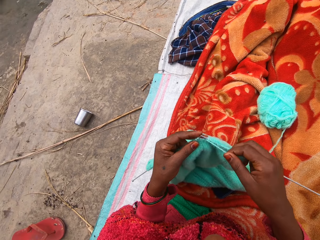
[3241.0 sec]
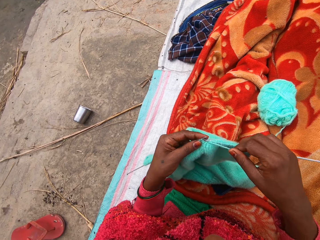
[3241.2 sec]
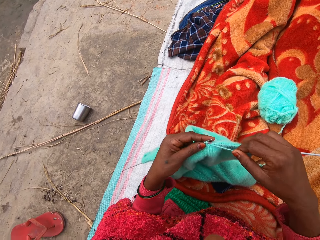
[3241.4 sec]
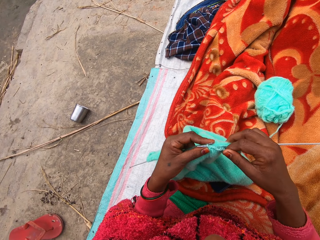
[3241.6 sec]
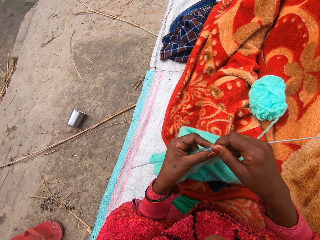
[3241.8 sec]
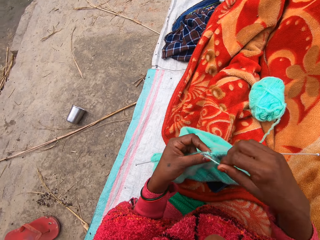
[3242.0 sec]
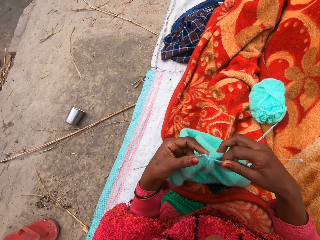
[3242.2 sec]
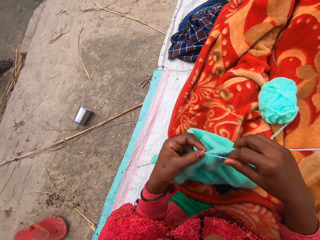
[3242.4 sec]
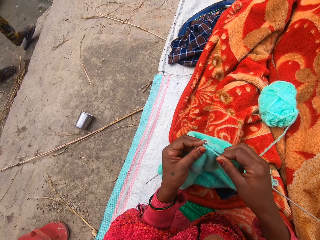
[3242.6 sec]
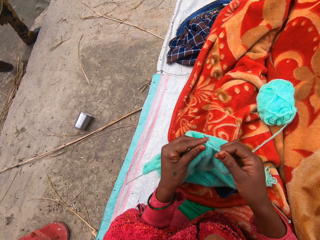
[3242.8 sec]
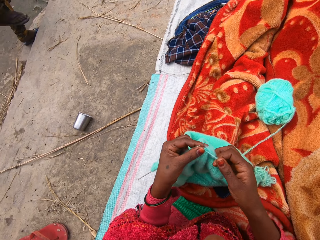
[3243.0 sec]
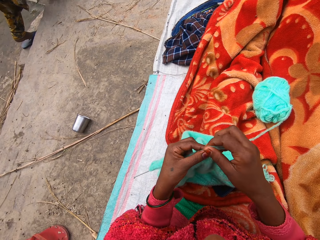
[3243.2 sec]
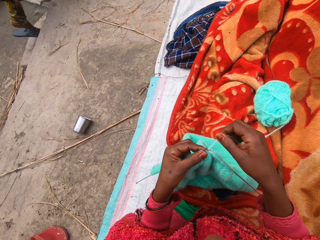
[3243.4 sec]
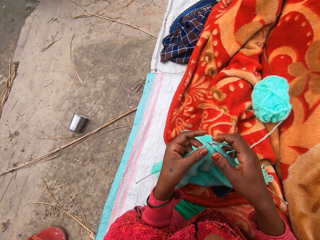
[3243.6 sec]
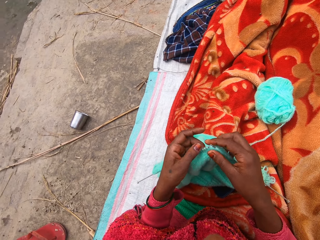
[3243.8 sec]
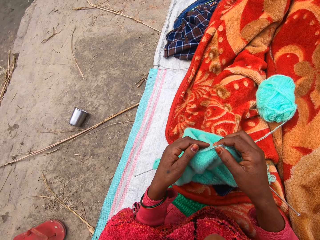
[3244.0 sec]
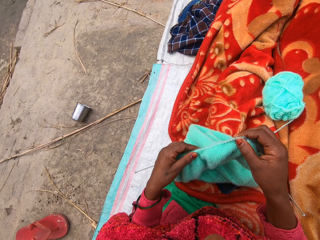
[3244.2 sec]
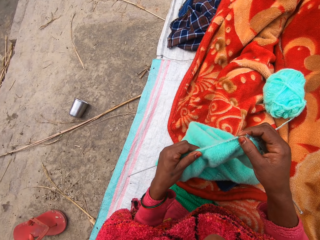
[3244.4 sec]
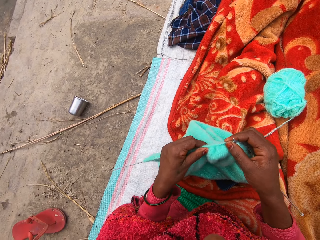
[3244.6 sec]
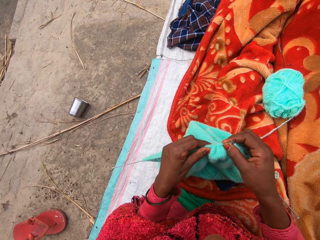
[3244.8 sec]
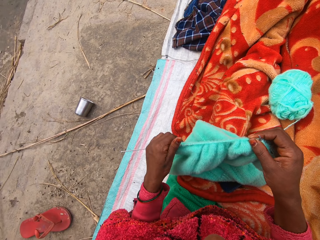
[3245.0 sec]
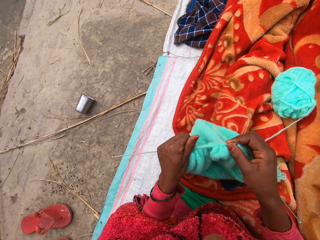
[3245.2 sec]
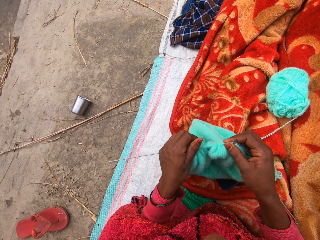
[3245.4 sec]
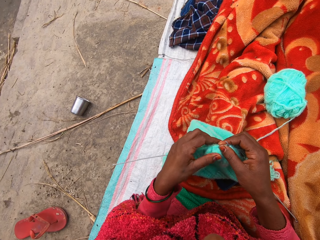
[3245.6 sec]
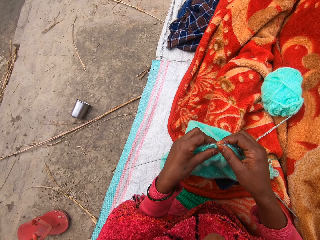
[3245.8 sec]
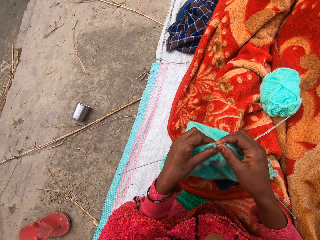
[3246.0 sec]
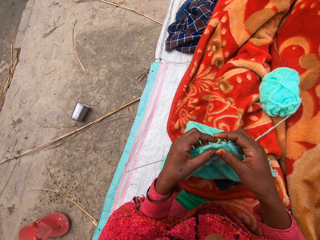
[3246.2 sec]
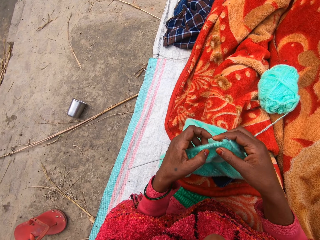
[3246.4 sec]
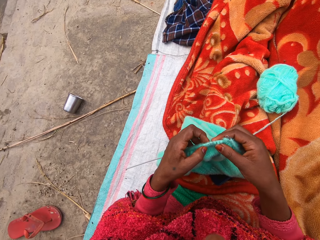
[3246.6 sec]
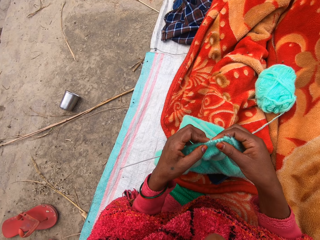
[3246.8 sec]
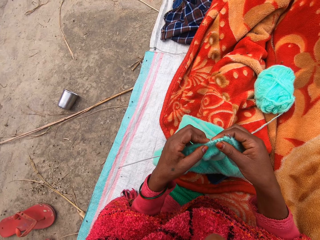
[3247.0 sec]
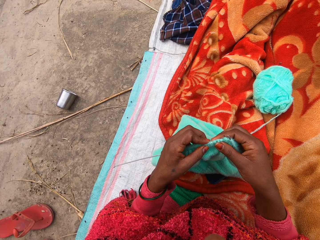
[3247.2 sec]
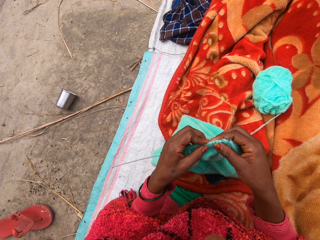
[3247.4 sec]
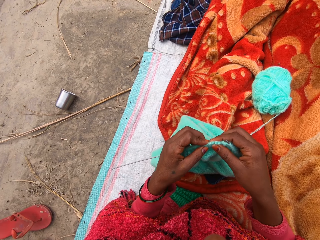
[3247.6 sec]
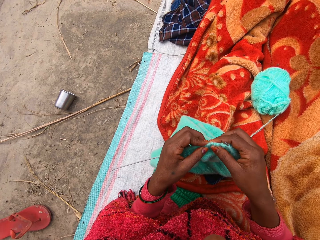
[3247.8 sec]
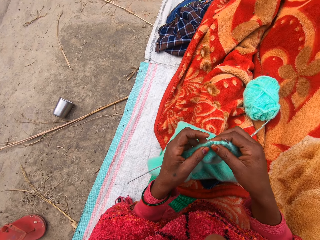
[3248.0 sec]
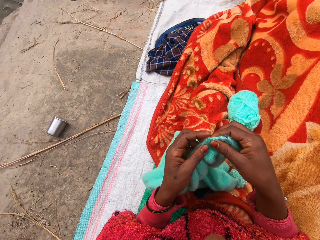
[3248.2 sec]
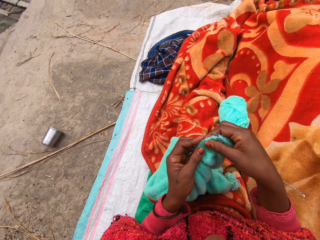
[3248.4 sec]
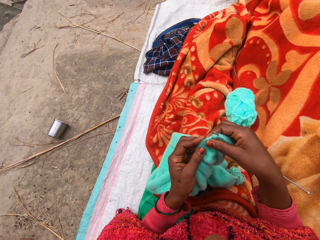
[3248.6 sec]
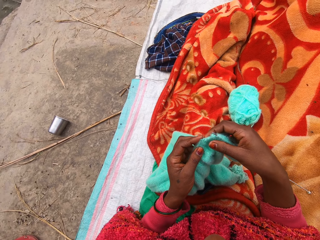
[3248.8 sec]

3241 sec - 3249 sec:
A woman walks past the camera wearer.

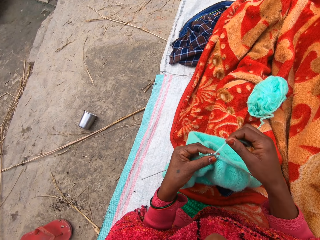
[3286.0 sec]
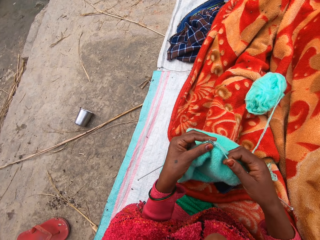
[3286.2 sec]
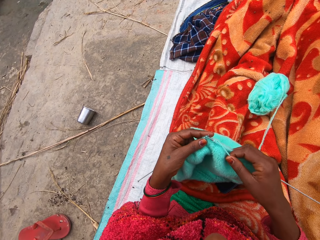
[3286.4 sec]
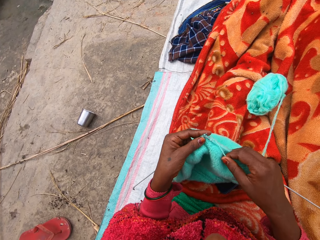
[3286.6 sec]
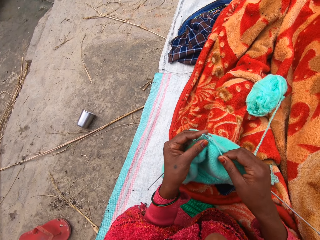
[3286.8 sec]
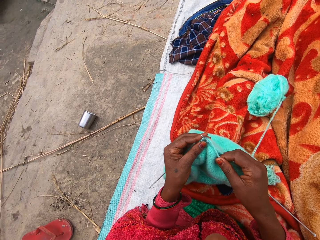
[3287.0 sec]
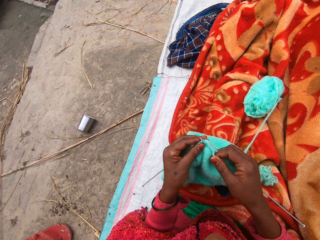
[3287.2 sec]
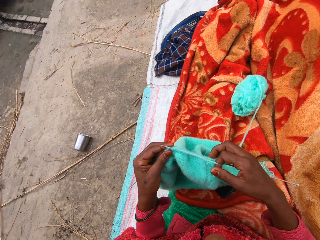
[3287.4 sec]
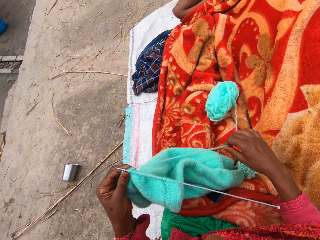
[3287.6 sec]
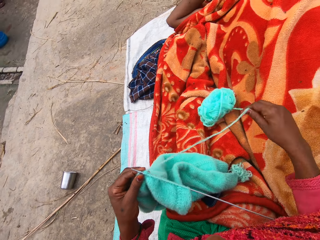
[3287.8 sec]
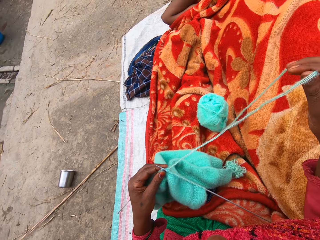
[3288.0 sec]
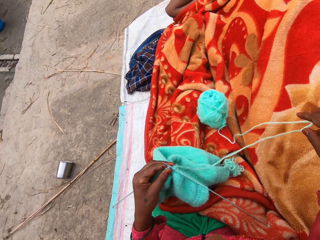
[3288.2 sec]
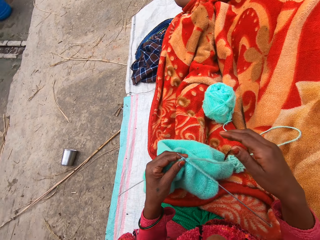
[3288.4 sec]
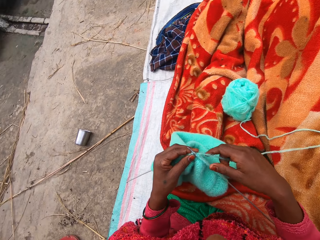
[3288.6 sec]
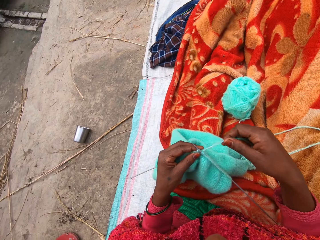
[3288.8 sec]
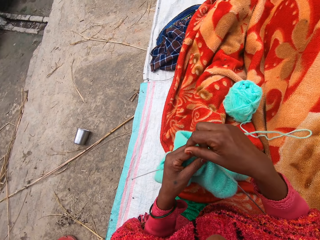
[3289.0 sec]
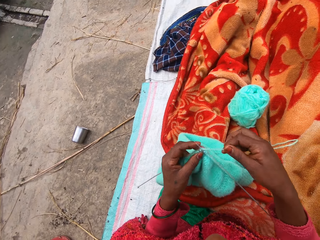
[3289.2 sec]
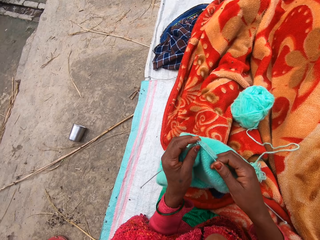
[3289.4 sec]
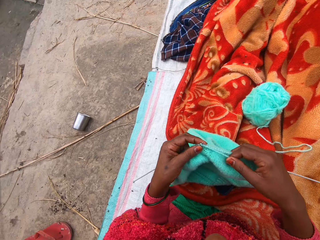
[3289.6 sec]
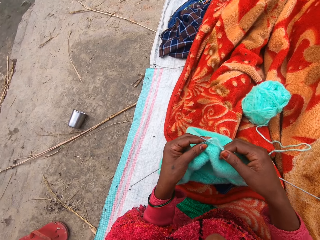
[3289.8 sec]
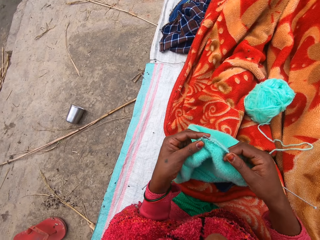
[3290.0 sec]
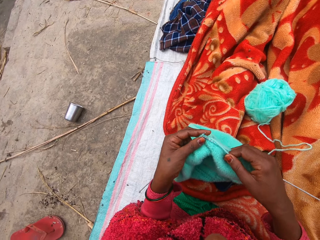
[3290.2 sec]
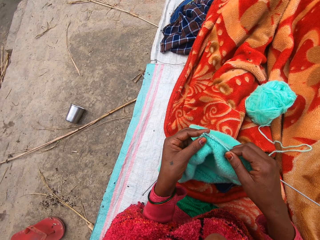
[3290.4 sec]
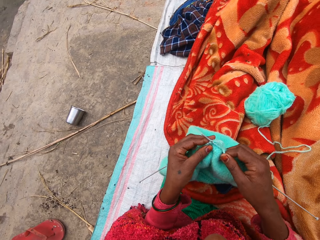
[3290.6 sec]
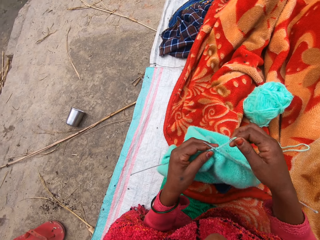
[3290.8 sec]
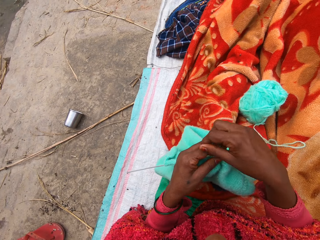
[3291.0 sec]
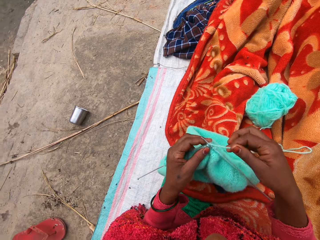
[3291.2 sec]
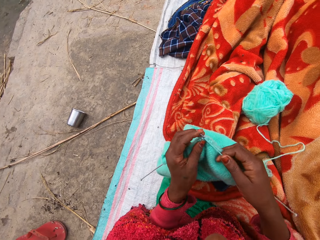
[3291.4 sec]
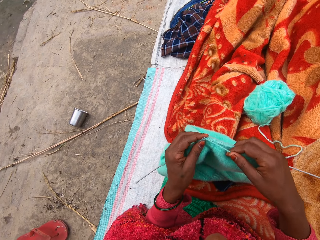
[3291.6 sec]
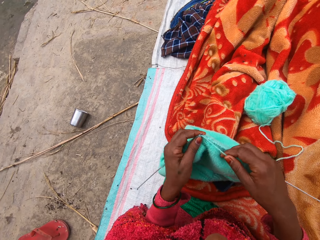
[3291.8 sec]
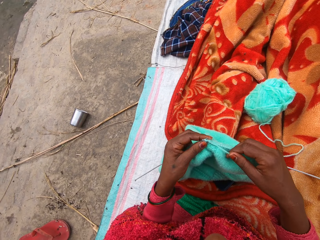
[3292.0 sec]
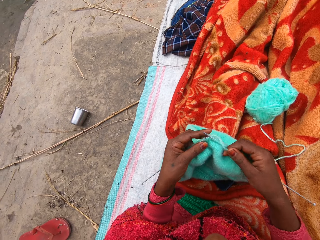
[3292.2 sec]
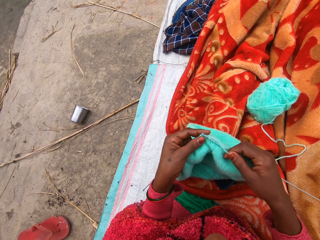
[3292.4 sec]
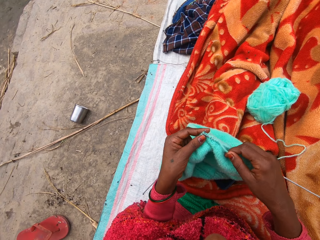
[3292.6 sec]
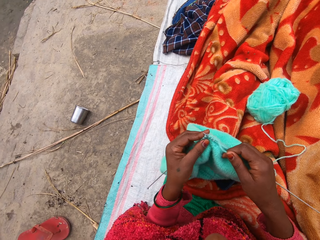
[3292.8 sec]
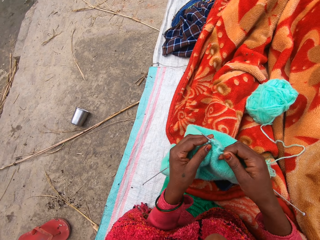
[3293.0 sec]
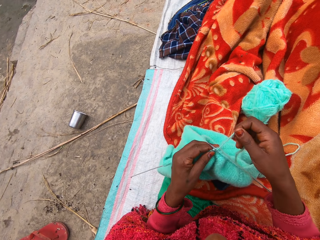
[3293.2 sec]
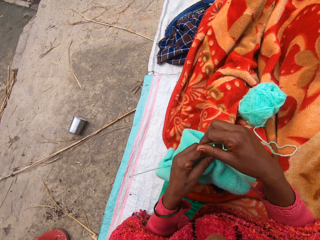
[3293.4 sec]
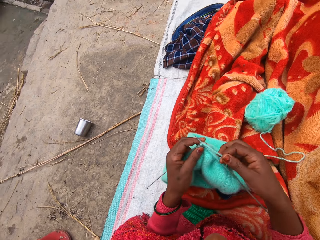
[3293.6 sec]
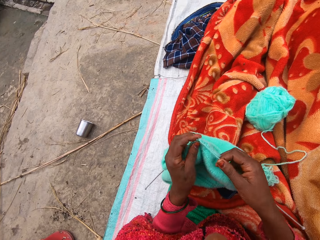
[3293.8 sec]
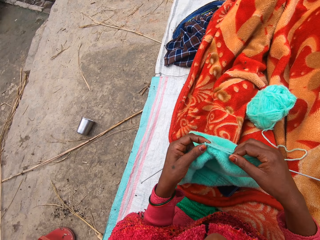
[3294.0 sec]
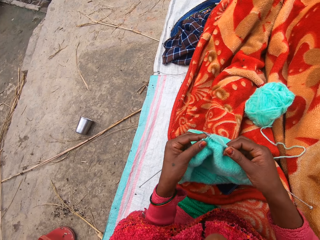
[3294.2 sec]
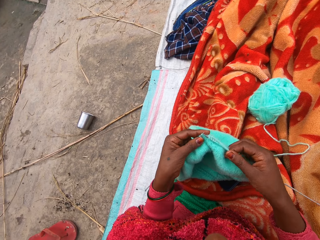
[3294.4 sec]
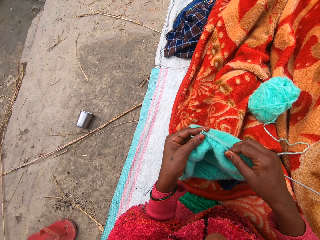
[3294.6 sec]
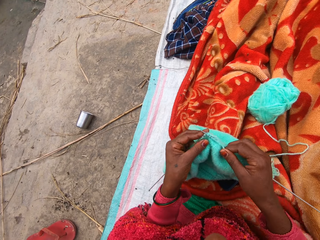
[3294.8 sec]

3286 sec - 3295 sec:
The camera wearer pulls the thread. They continue to knit.

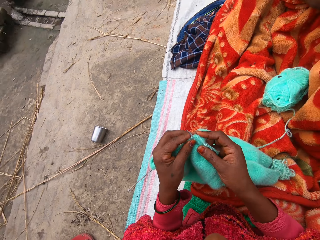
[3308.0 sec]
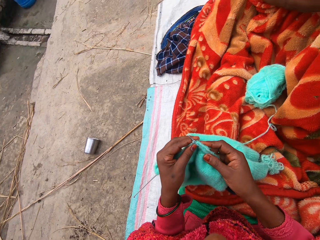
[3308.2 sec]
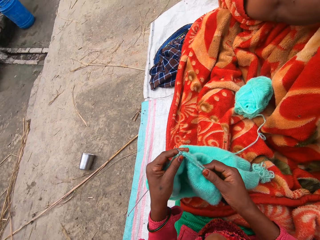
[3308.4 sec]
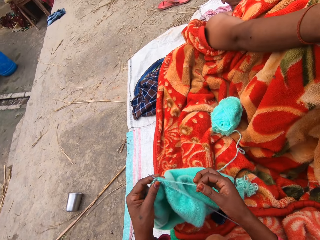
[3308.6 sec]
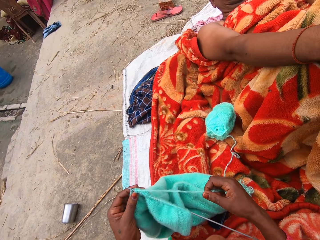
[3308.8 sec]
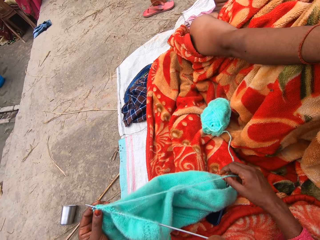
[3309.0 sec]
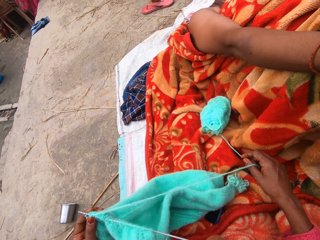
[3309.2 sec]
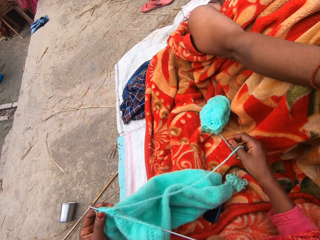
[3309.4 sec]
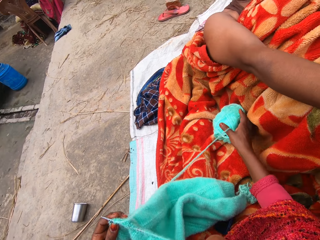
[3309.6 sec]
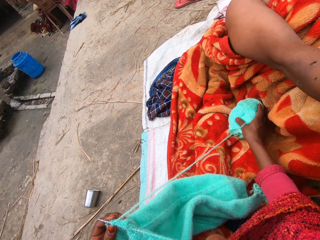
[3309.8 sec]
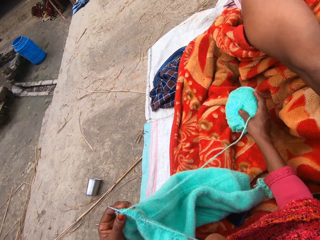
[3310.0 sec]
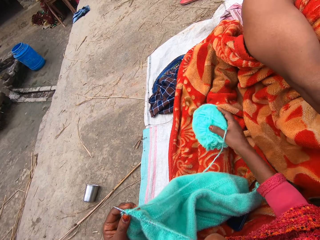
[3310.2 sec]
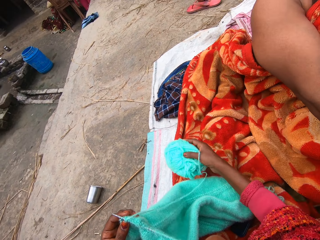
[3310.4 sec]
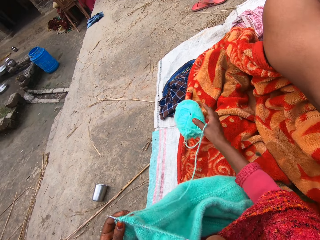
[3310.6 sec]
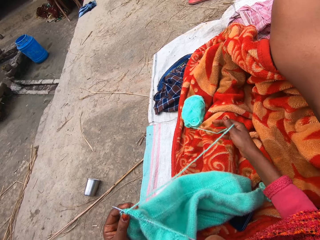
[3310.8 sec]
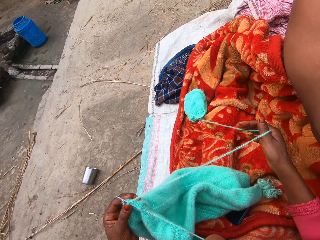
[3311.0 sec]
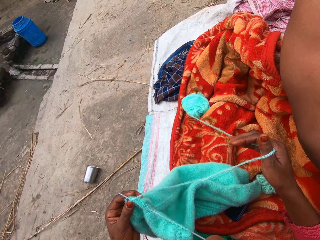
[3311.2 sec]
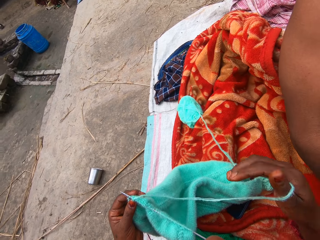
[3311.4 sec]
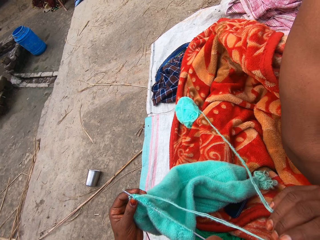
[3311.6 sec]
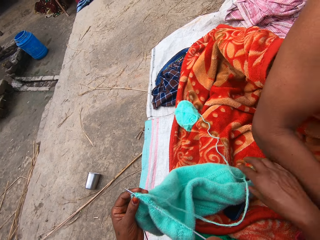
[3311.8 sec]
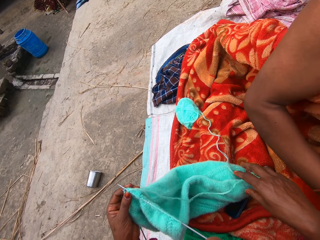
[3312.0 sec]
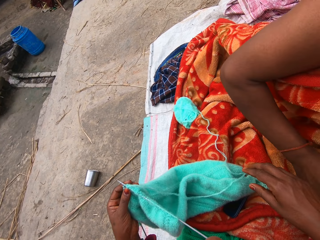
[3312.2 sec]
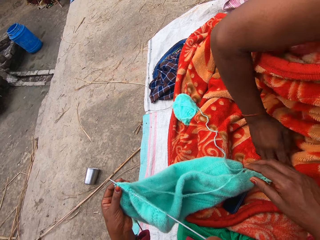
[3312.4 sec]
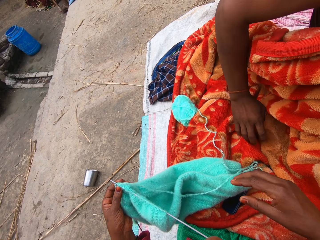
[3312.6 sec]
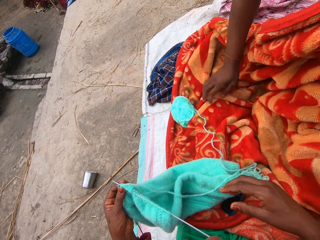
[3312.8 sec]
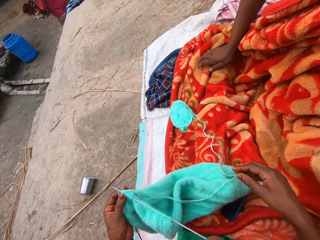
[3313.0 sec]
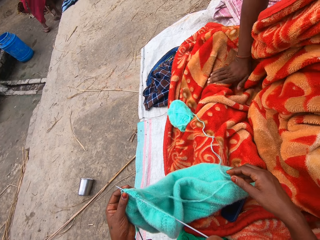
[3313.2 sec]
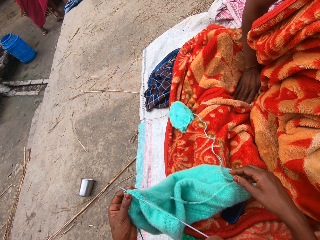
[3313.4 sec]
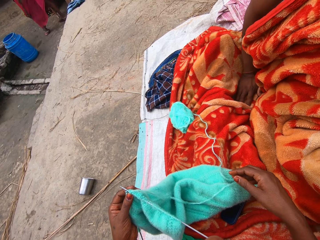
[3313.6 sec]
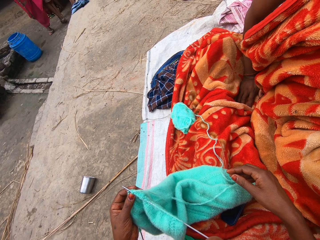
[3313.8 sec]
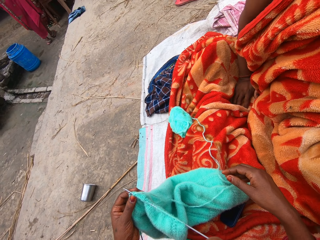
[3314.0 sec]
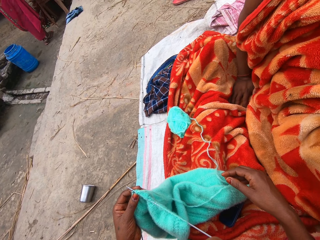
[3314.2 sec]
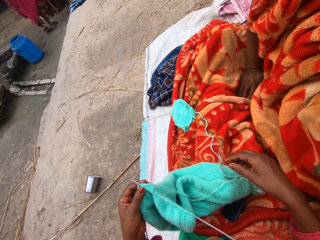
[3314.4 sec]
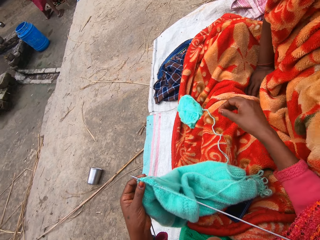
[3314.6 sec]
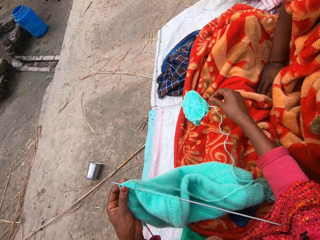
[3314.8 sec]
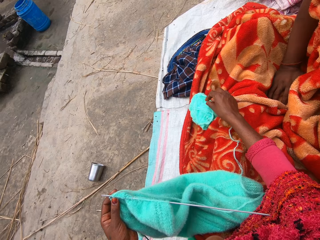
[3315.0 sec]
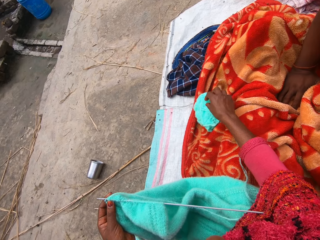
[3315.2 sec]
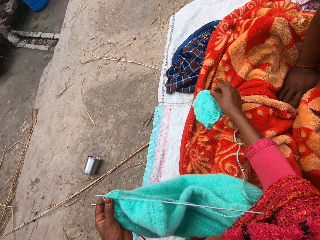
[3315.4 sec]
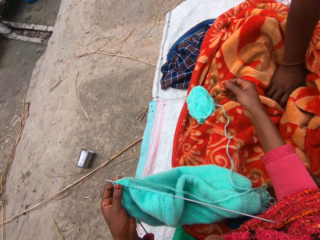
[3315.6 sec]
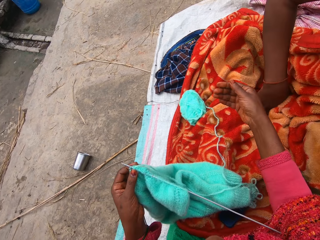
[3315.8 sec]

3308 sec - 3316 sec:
The camera wearer takes the thread roll. A woman sits next to the camera wearer. The camera wearer throws the thread roll aside and pulls the thread. A man lies close to the camera wearer. Another woman stands in front of the camera wearer.
